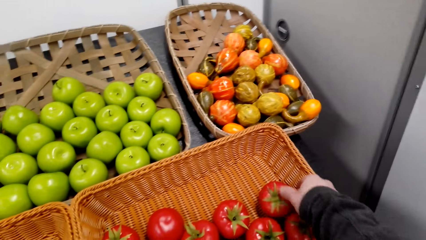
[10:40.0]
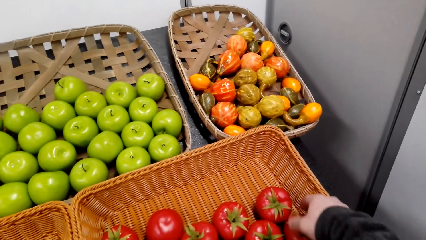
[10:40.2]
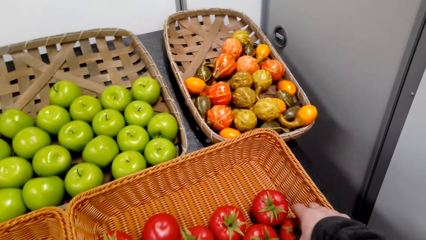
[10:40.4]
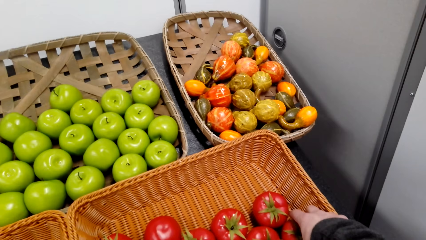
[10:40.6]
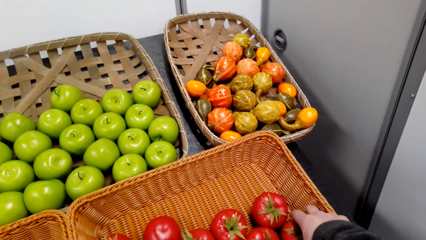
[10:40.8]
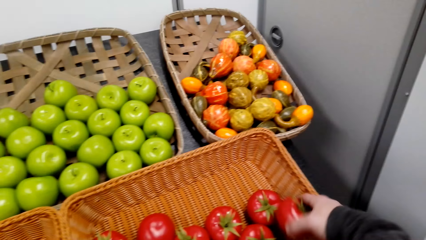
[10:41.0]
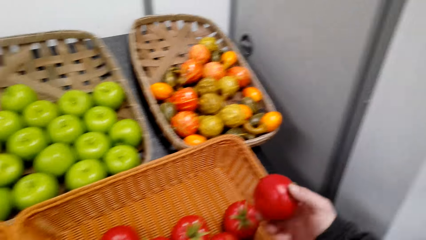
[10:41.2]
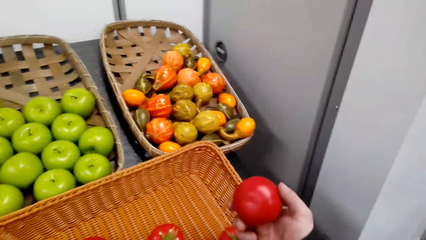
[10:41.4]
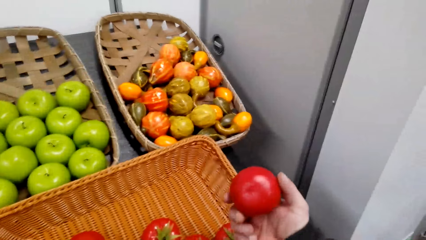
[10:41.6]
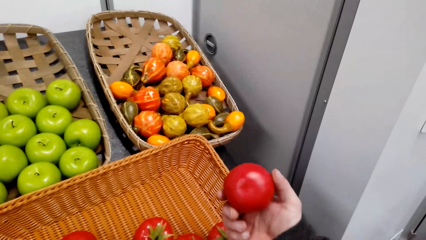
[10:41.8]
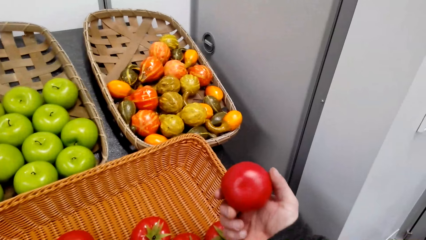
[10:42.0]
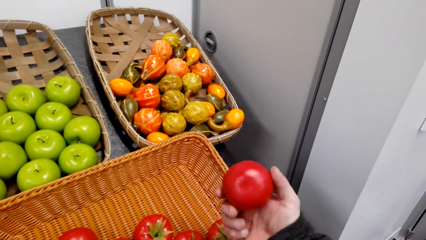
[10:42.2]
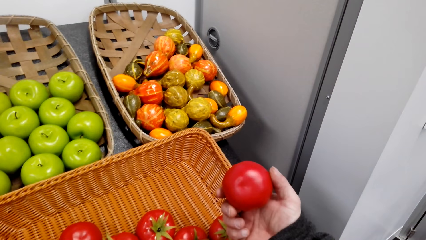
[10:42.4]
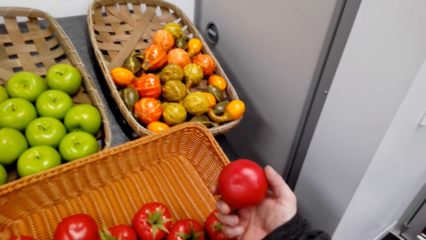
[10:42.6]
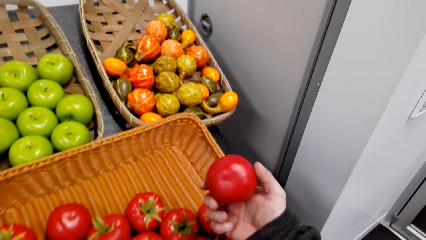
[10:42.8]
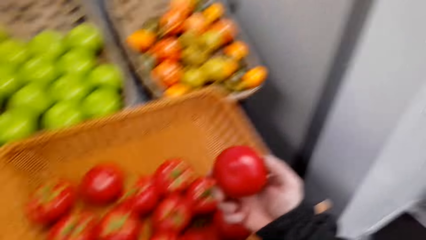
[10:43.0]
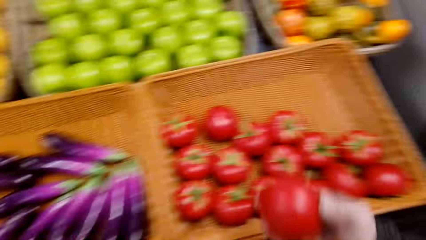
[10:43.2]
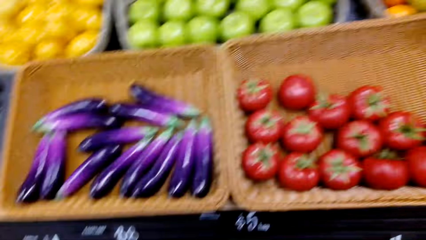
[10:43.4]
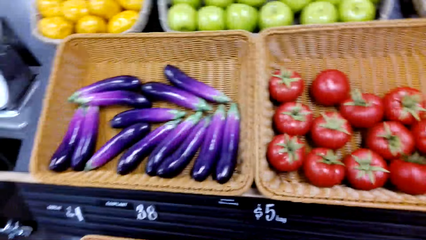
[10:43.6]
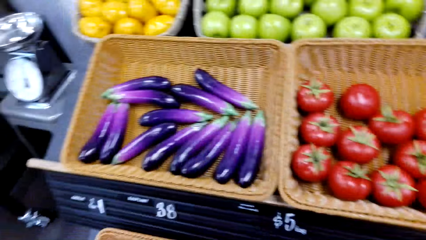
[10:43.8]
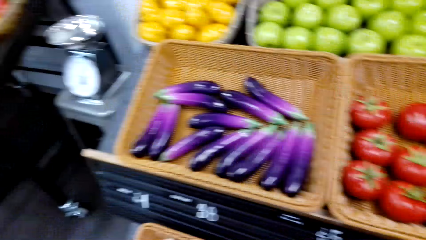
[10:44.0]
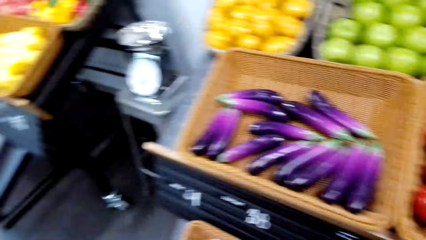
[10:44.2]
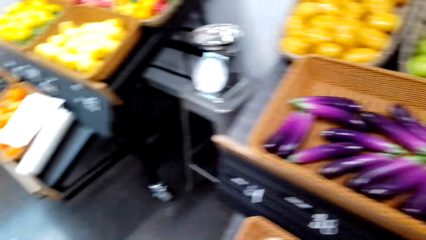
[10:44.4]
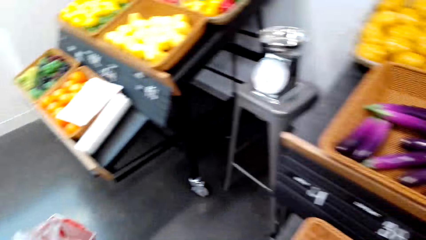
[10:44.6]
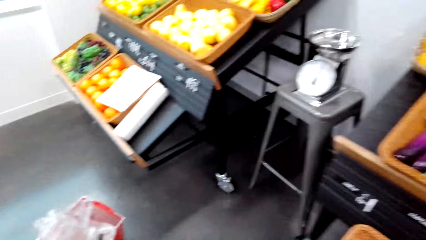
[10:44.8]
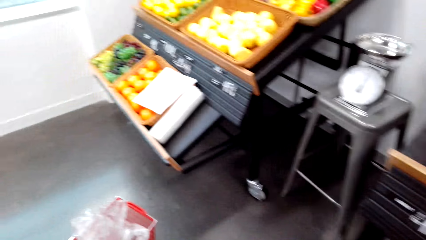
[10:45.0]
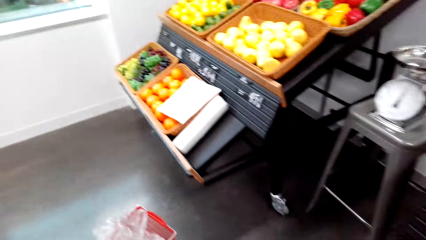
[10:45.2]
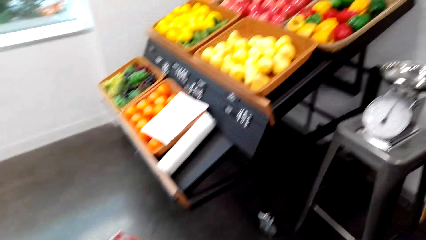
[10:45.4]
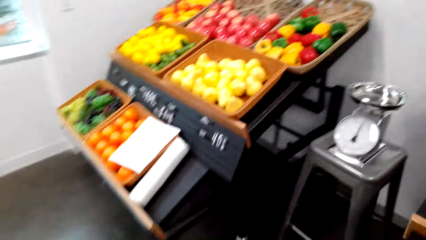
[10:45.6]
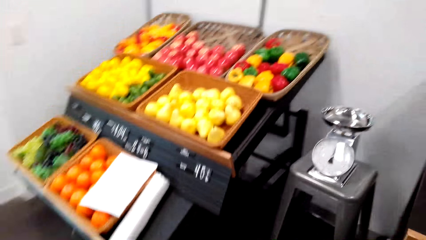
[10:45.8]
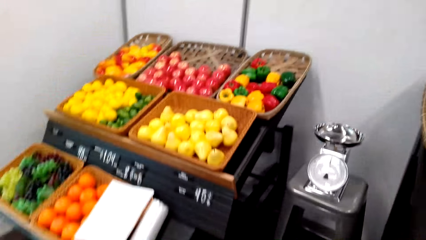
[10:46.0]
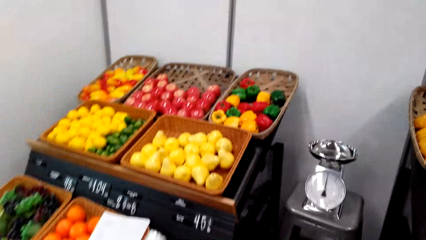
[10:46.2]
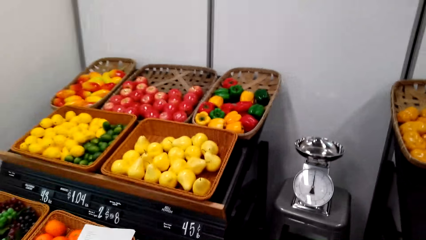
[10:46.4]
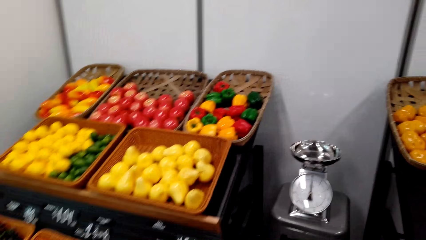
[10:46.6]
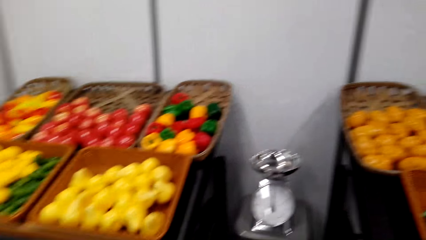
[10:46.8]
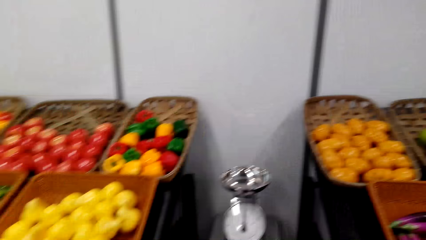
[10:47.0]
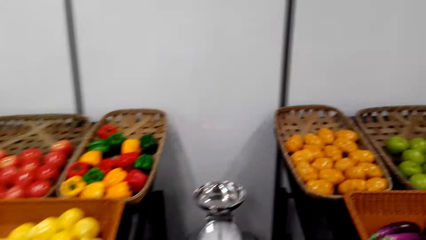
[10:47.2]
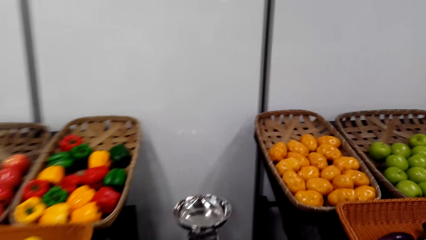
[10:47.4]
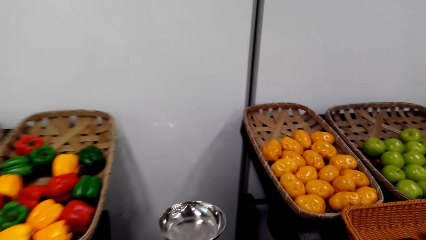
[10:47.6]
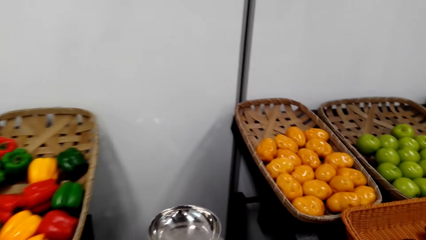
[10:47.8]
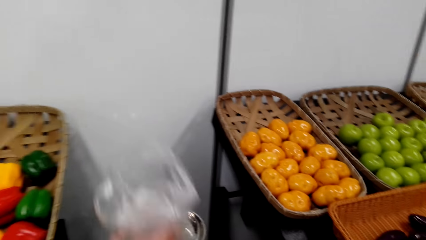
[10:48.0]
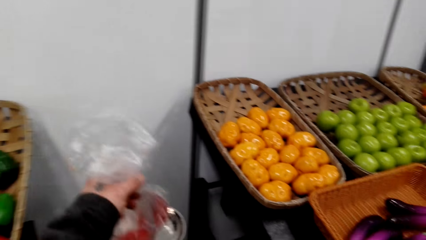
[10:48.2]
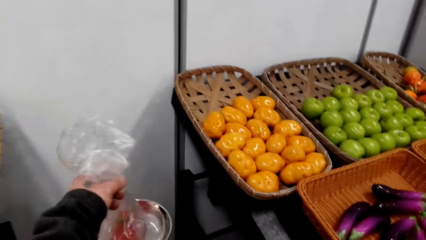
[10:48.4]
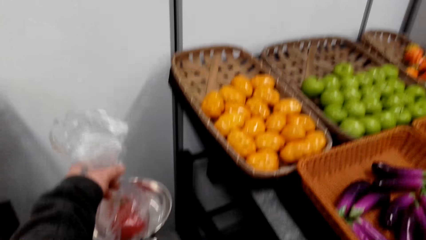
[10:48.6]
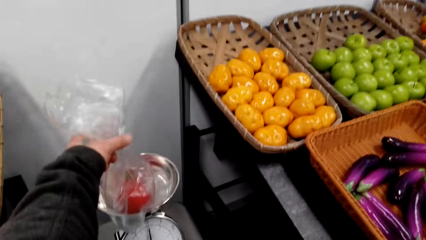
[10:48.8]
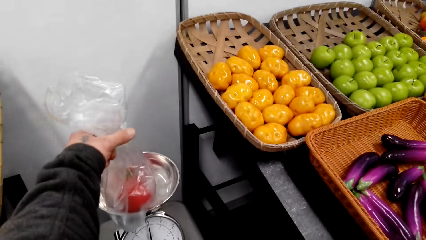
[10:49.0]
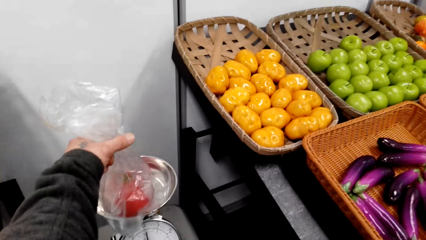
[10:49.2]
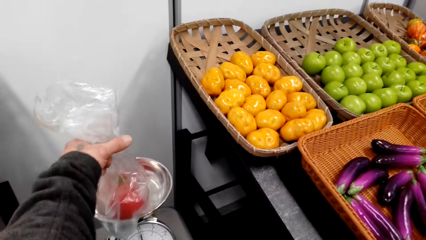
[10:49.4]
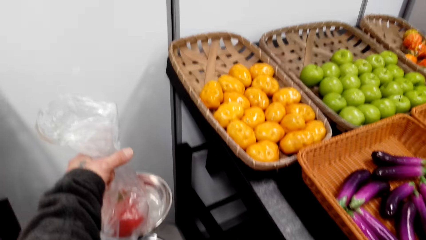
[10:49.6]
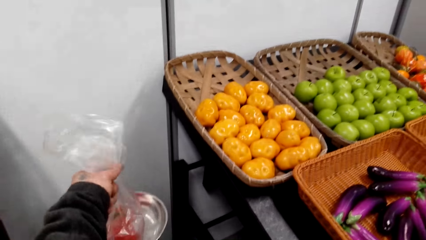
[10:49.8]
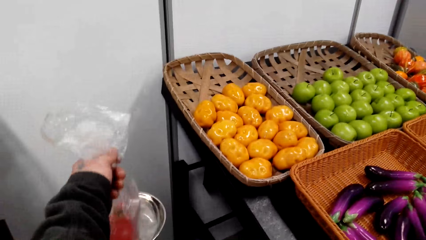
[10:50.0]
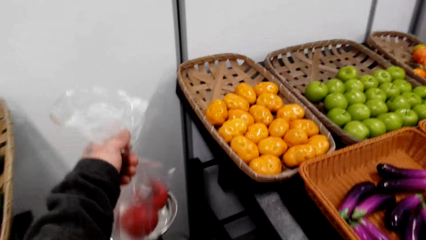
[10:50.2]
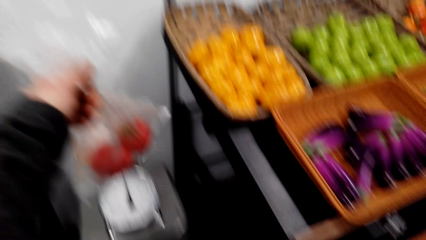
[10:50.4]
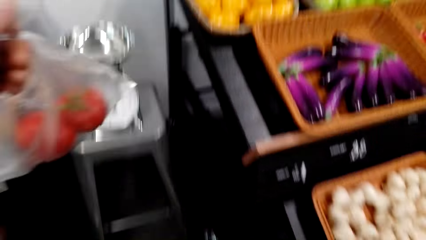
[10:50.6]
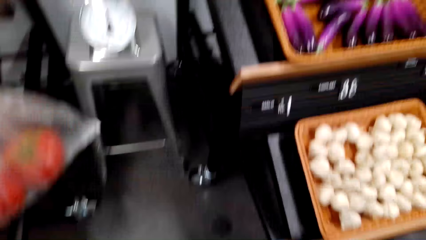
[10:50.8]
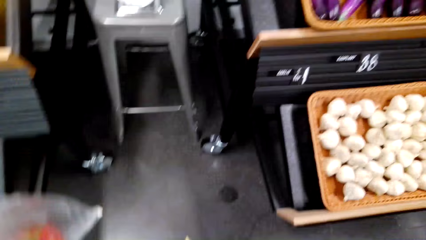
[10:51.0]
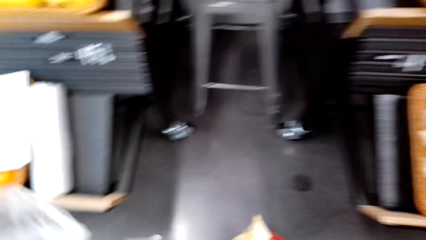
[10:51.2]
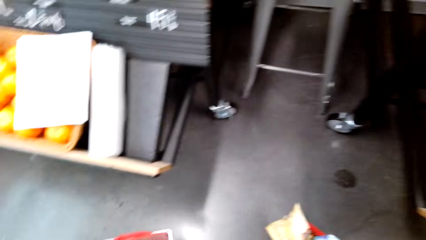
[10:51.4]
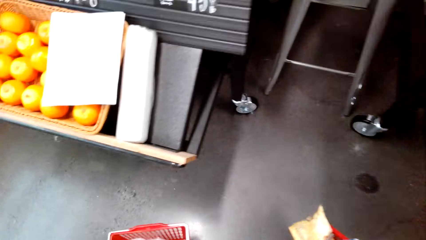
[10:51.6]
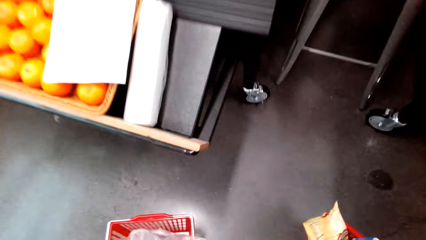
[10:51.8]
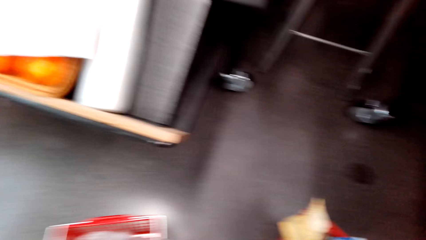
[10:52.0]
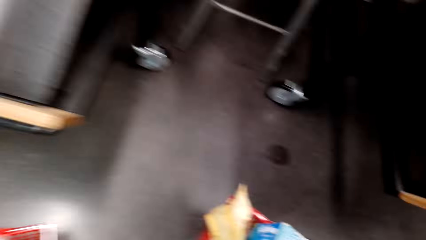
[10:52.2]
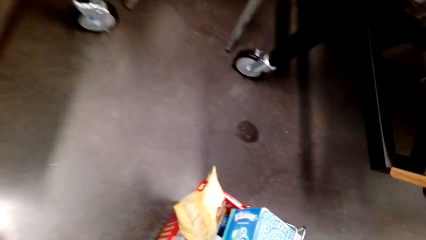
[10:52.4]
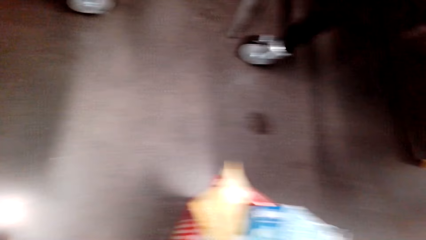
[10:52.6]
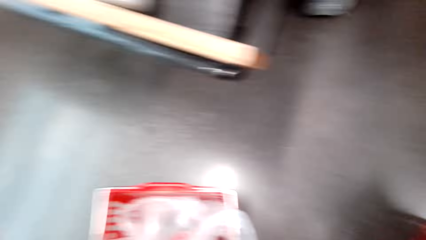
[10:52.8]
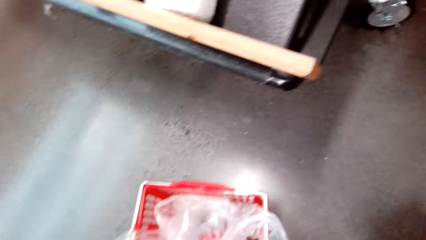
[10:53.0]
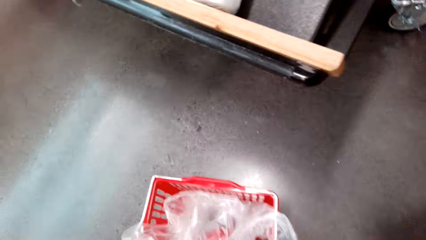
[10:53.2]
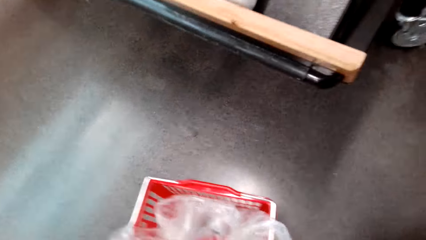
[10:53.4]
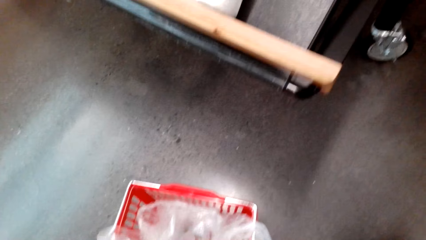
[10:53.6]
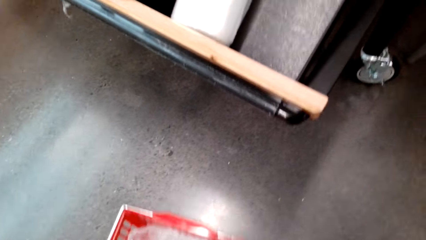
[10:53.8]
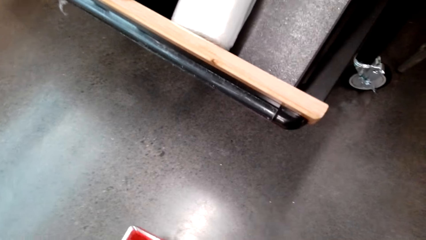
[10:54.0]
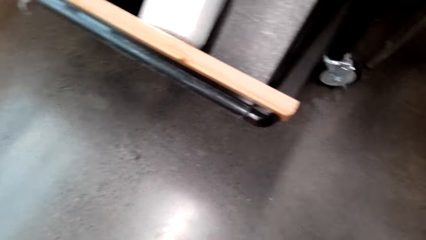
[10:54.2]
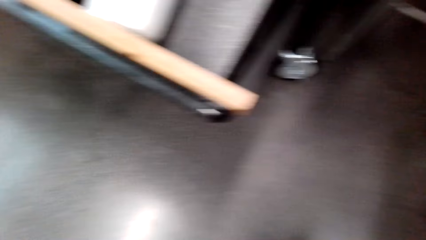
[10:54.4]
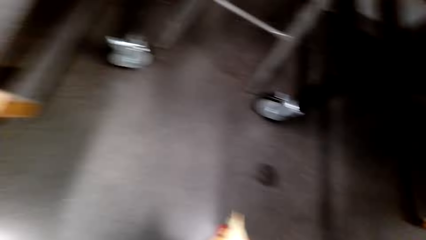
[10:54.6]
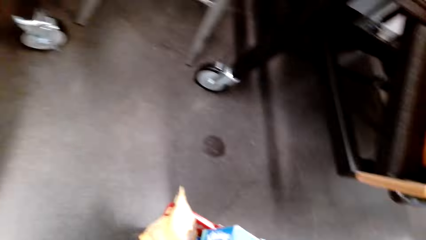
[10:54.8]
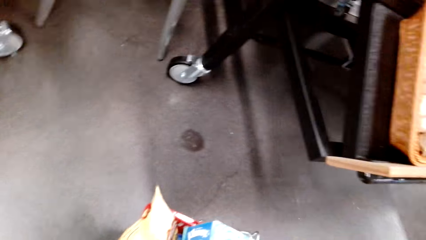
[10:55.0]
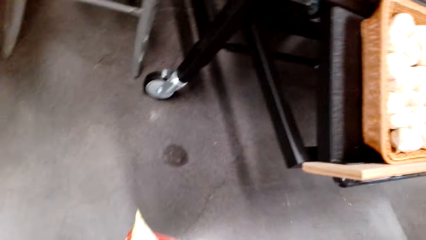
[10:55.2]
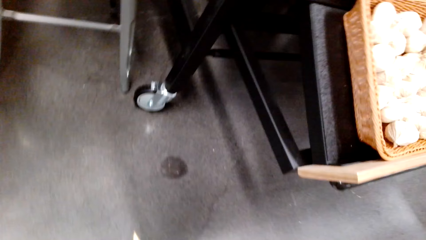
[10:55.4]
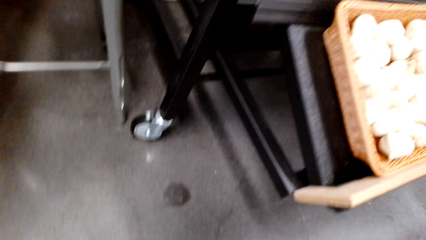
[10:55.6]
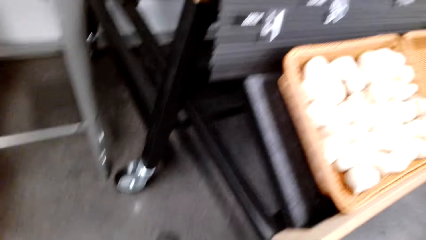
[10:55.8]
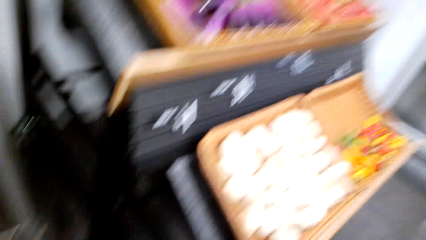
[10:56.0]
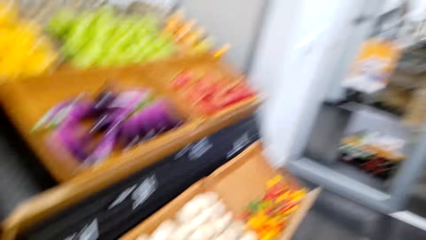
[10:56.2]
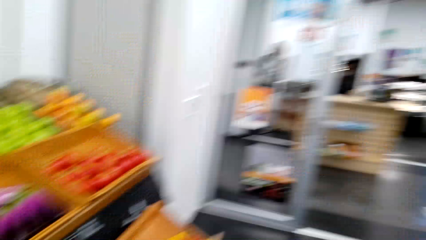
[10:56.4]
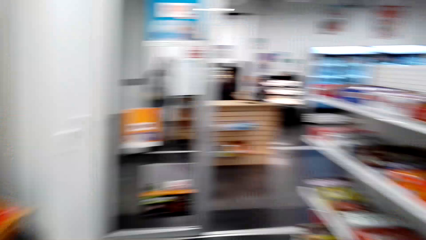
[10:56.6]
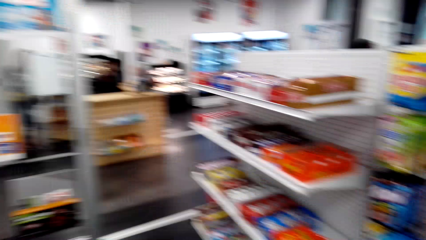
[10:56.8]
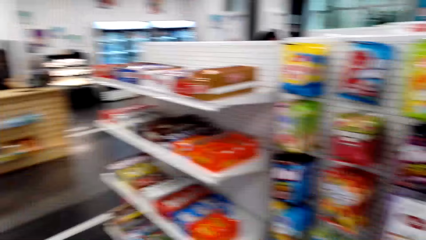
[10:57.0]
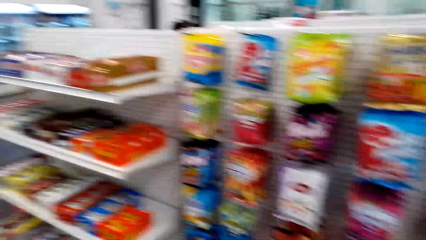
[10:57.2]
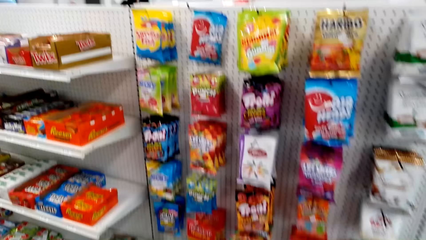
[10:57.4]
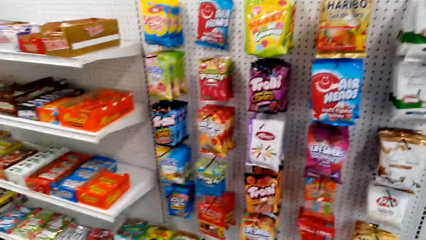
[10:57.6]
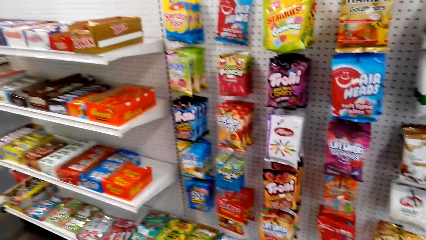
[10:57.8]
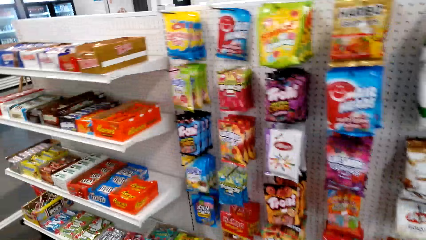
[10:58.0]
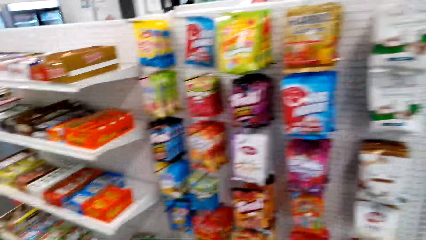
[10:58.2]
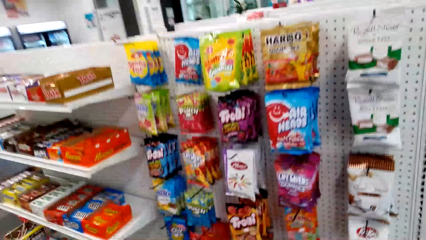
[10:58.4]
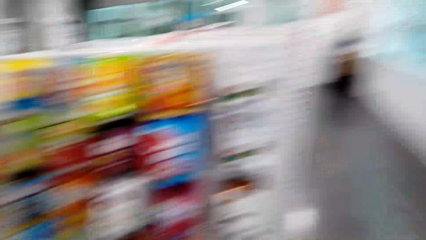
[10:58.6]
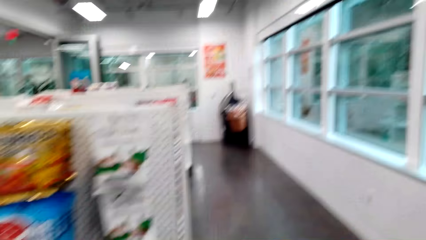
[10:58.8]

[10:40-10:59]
The camera wearer puts the tomato down. They pick up the tomato. They put the tomato in the packet. They weigh the tomatoes on the weighing scale. They put the packet of tomato in the weighing scale. They put the packet of tomato in the tray. They pick up the nylon paper. They put the packet of tomato in the tray again. They pick up a shopping basket. They carry a tray of items and walk to the shelf. They look around.
